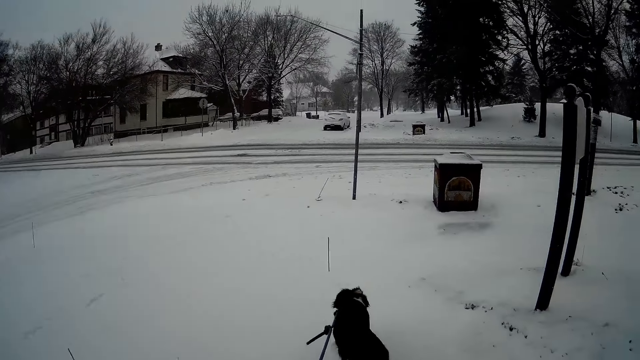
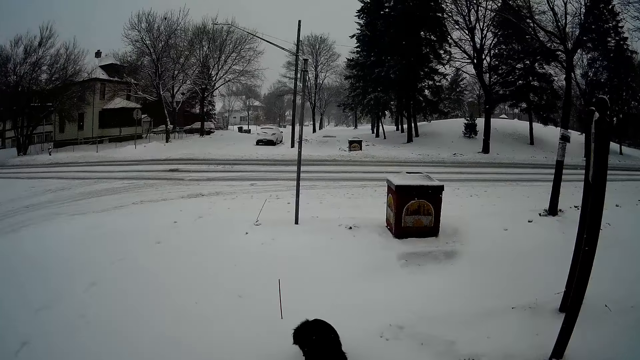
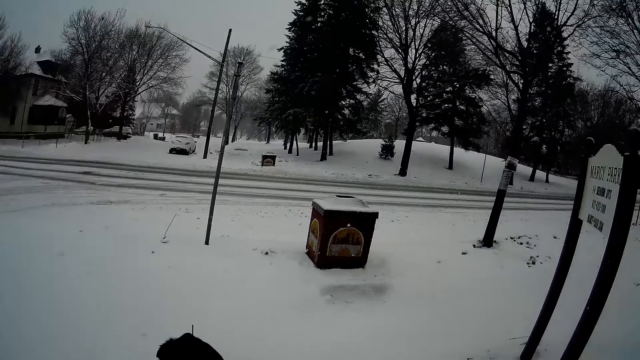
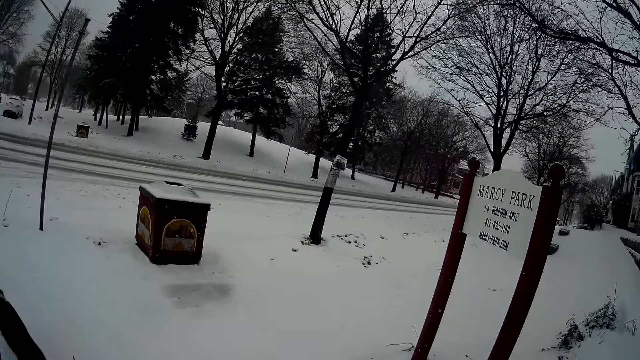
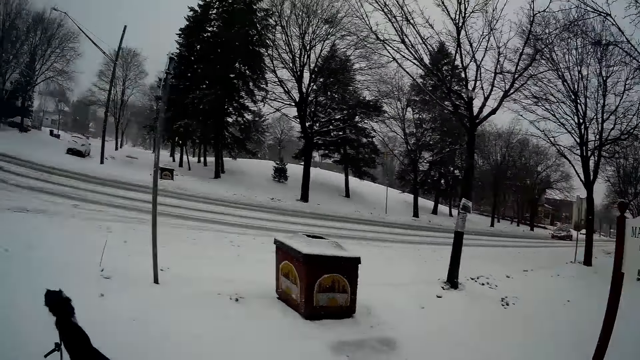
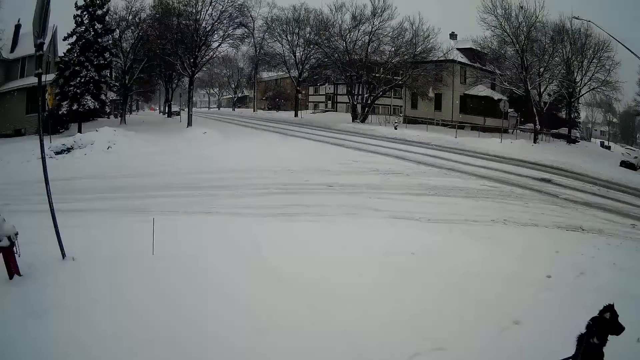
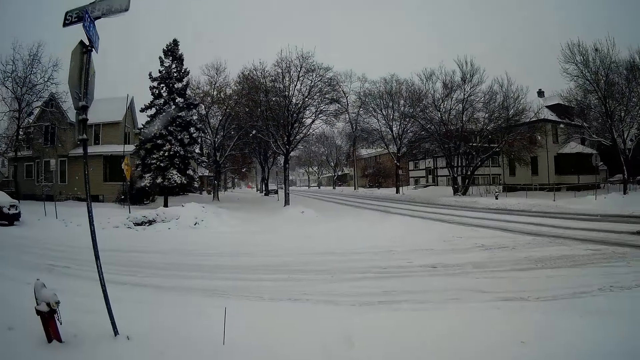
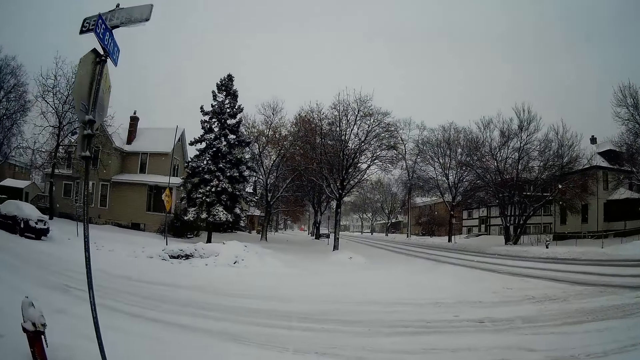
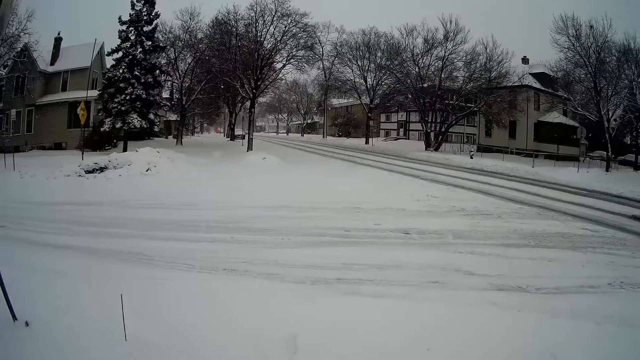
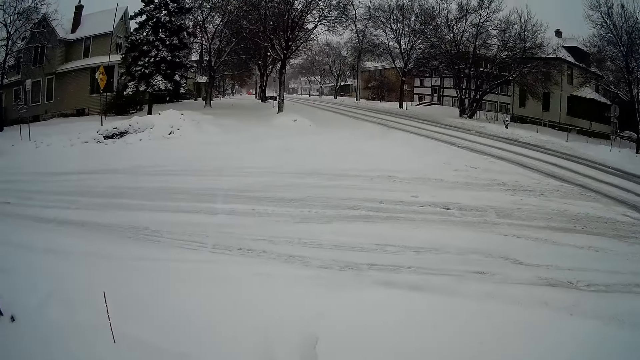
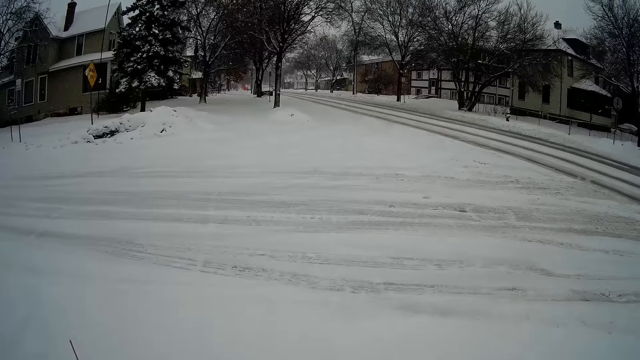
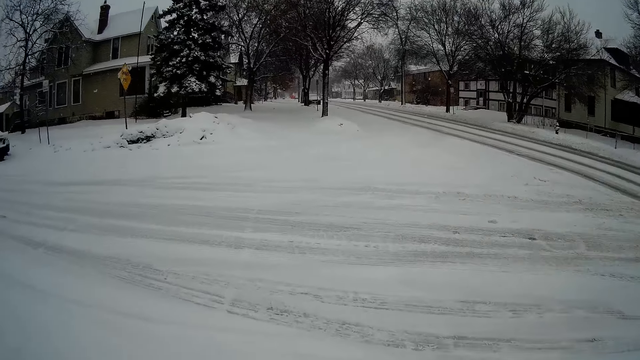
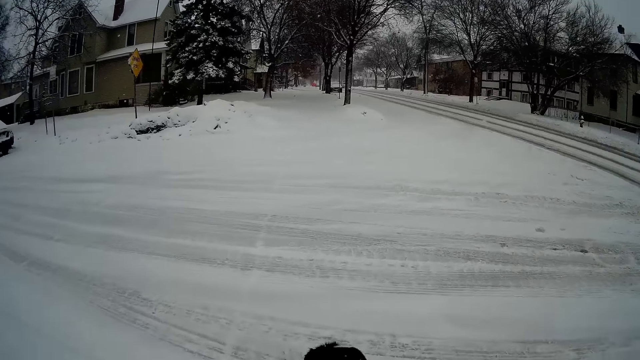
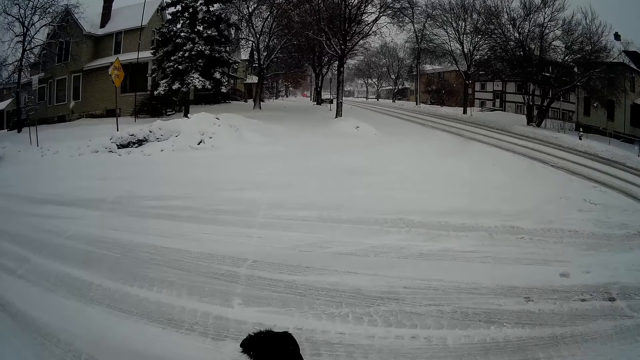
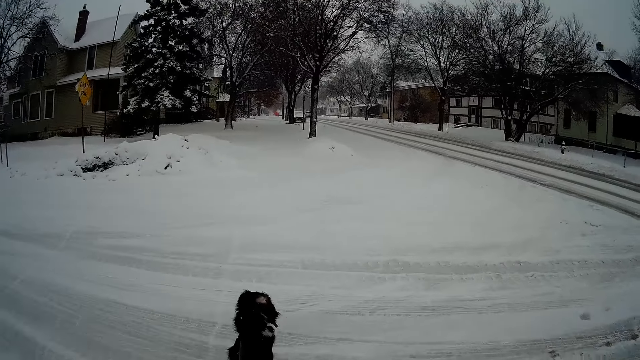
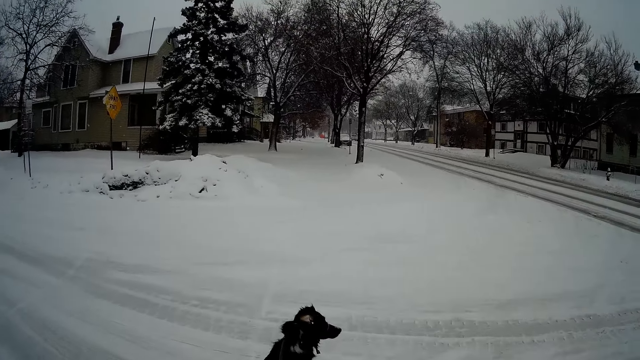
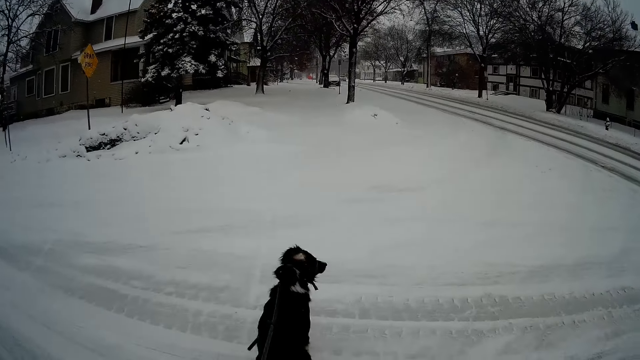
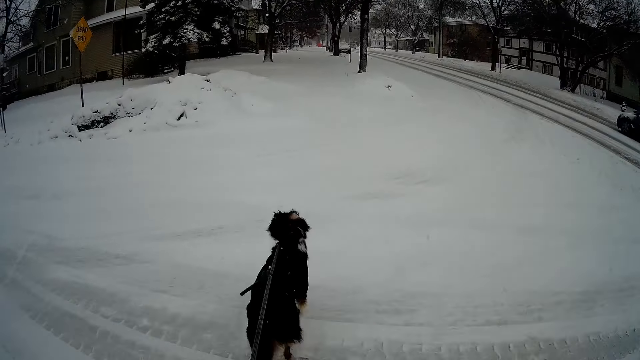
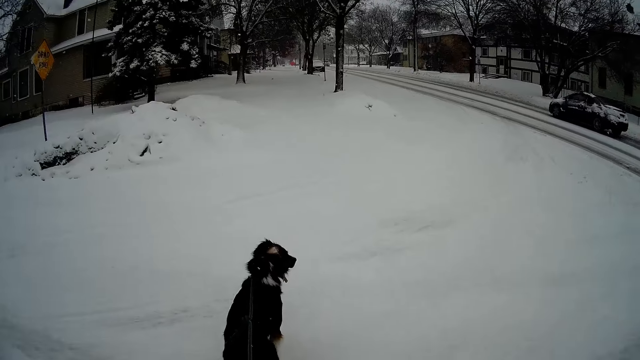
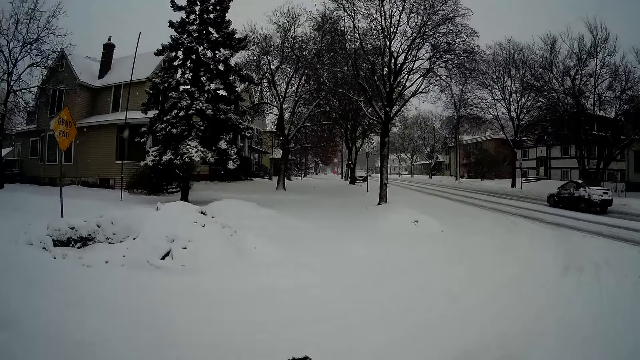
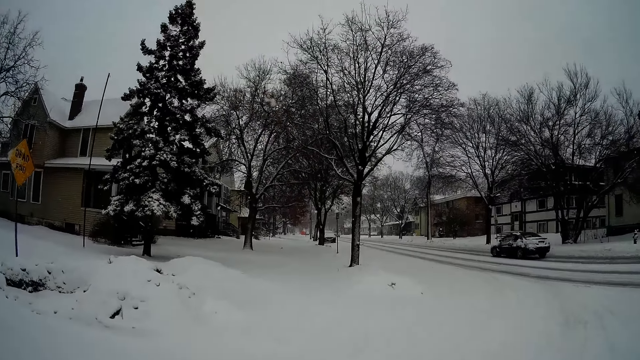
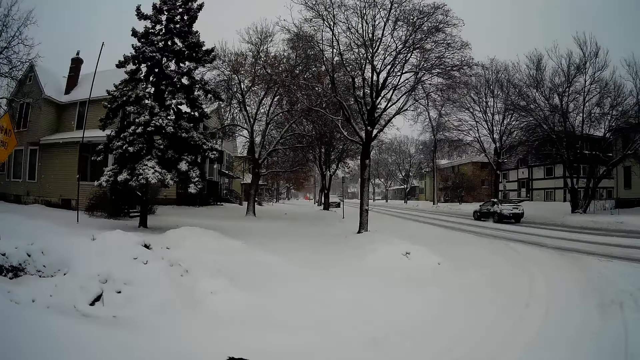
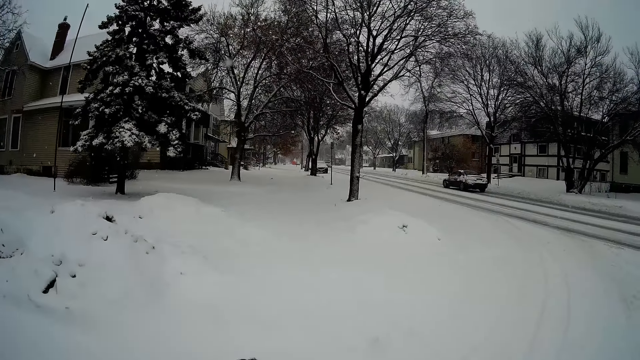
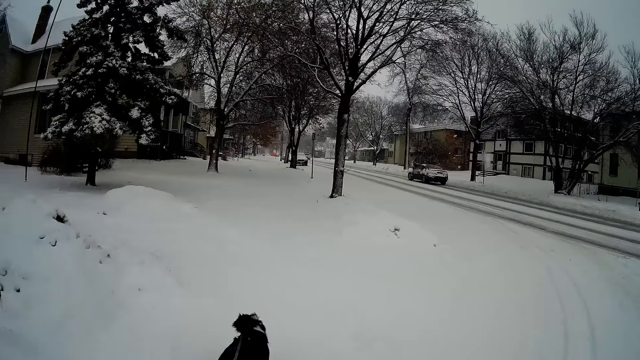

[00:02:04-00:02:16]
The camera wearer walks the dog on a leash and looks around. They walk the dog on the leash.

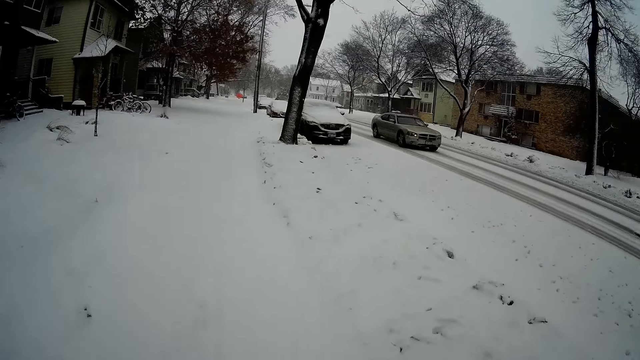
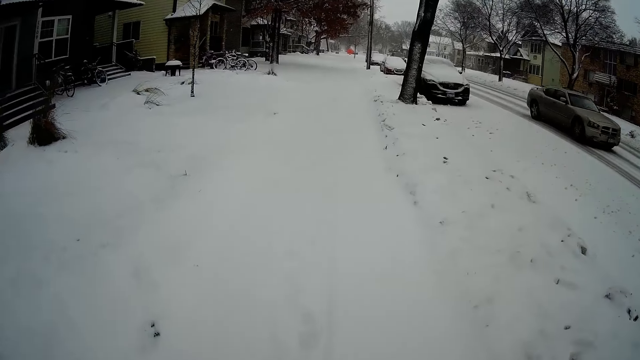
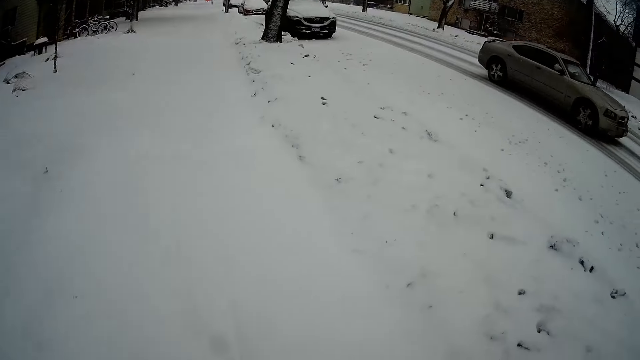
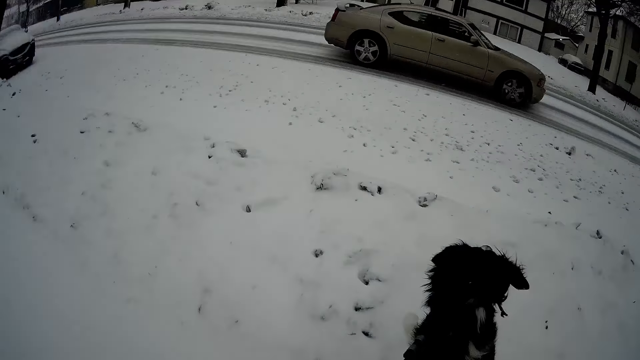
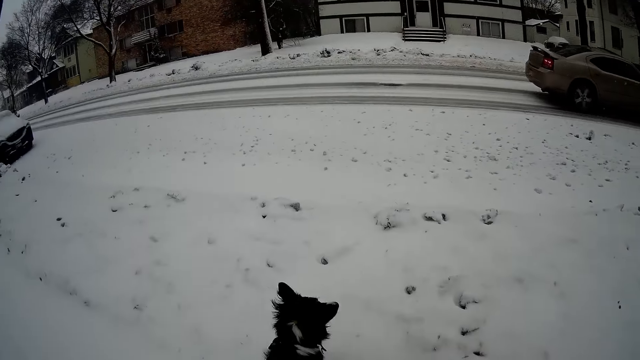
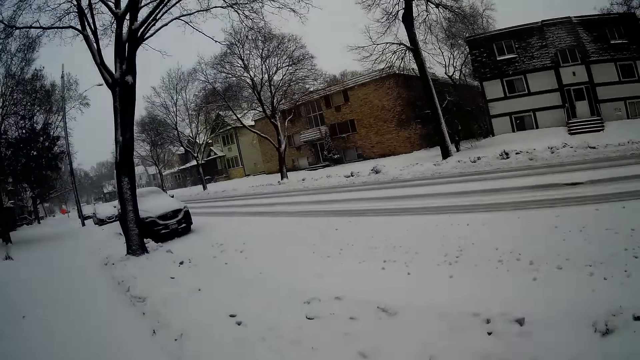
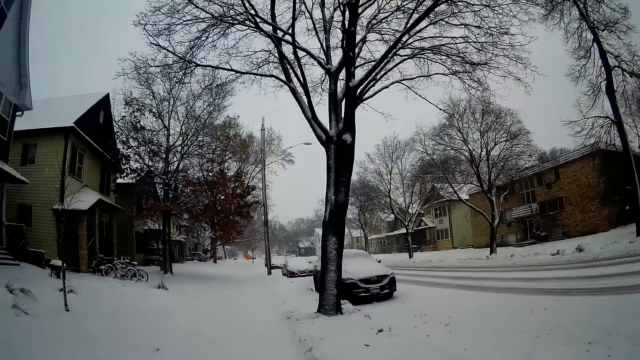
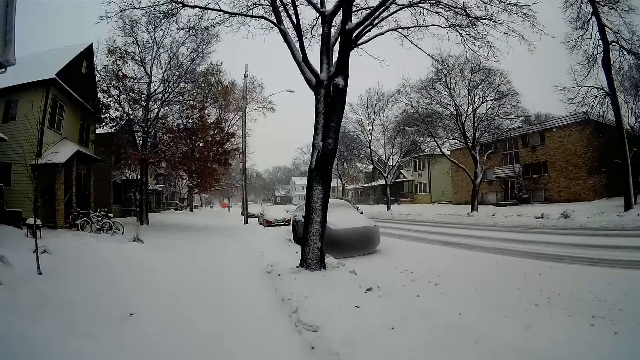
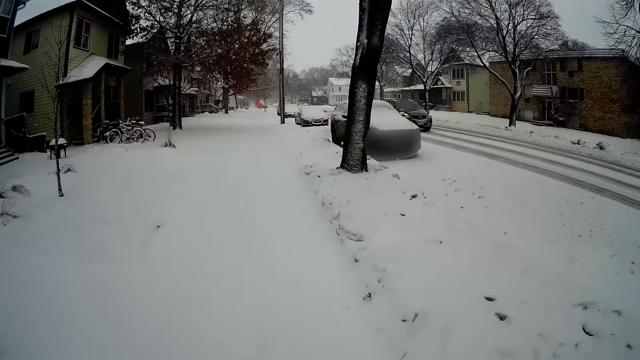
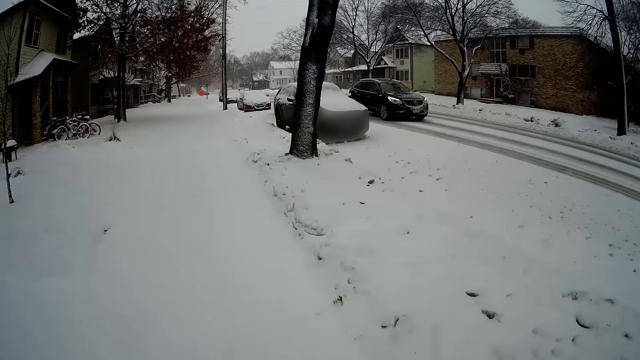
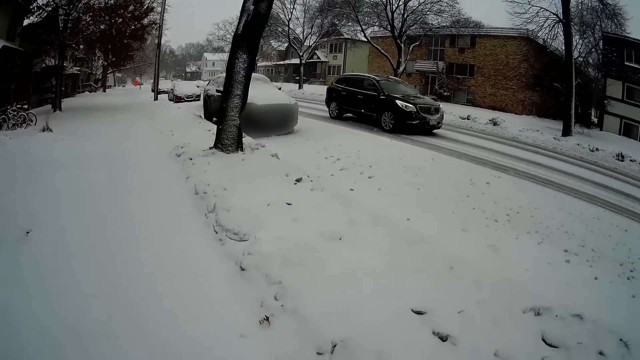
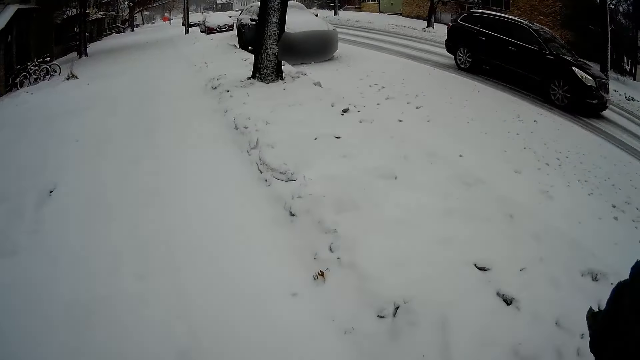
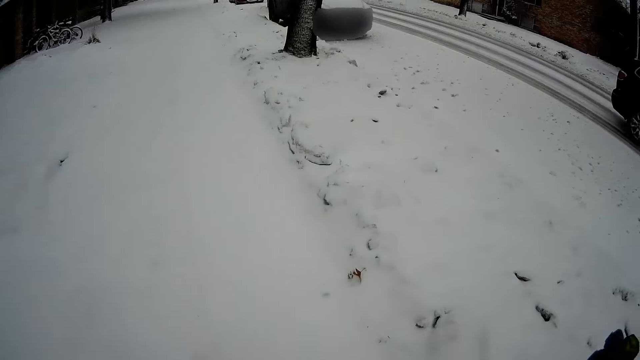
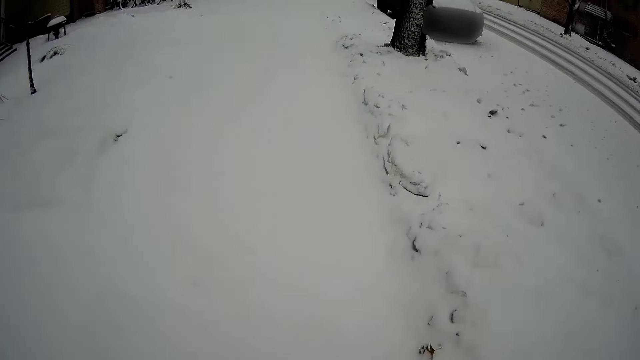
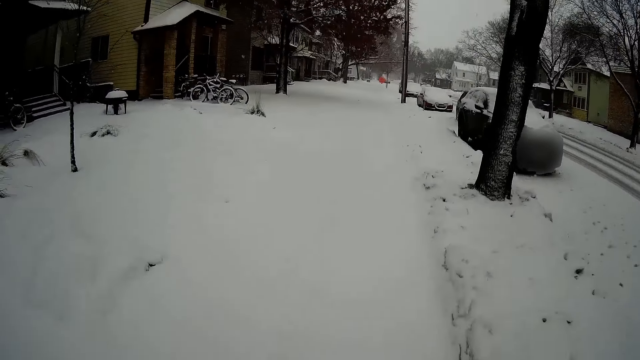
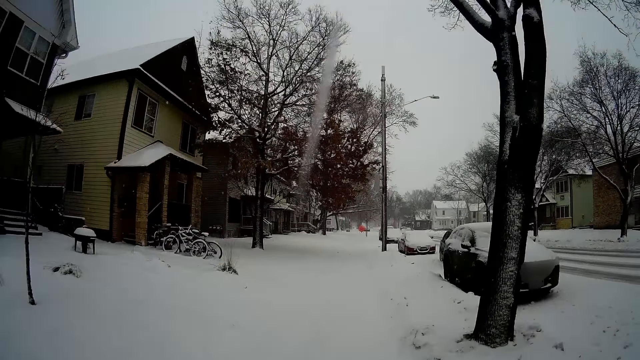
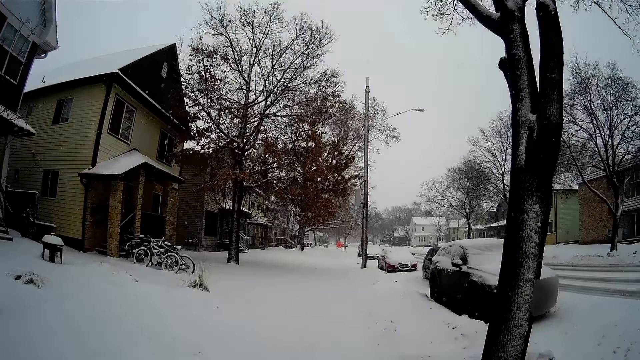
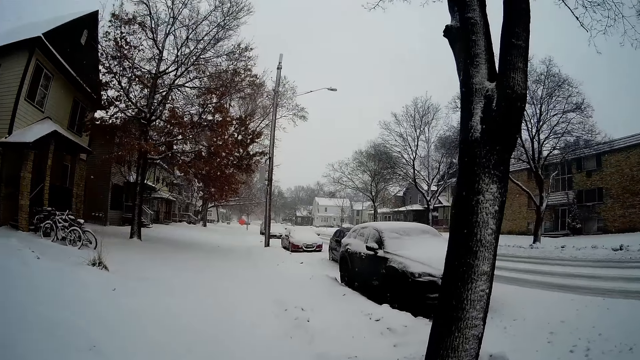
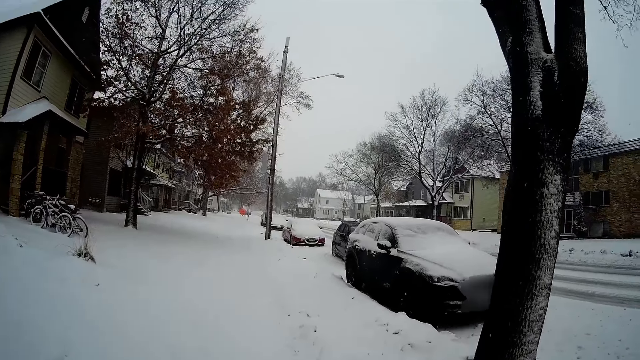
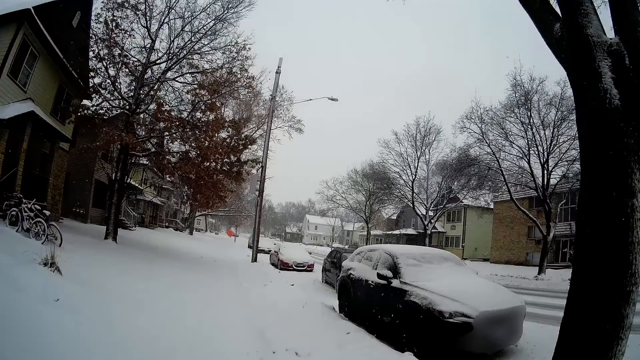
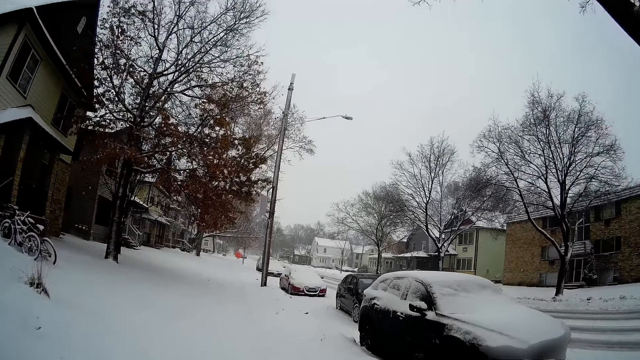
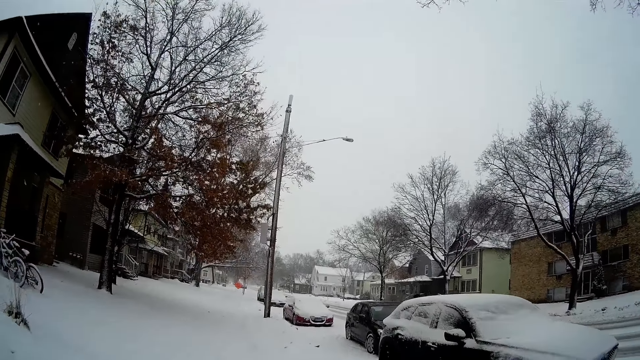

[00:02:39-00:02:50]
The dog jumps at a passing car. The dog jumps at a passing car again. The dog plays in the snow.
